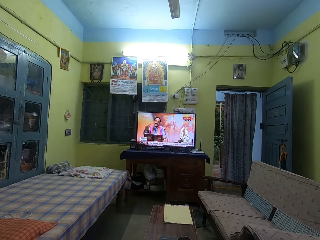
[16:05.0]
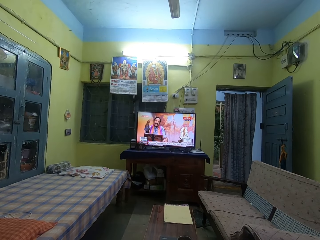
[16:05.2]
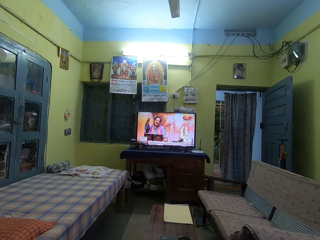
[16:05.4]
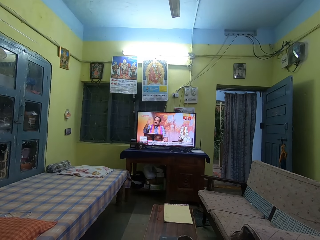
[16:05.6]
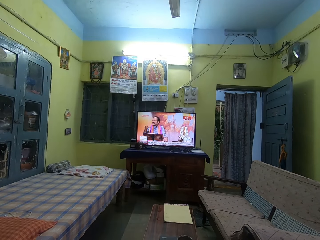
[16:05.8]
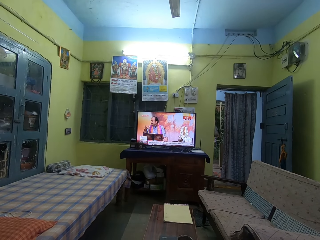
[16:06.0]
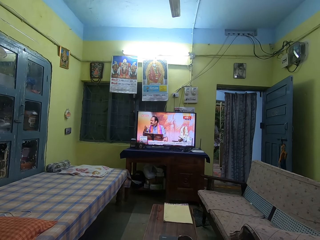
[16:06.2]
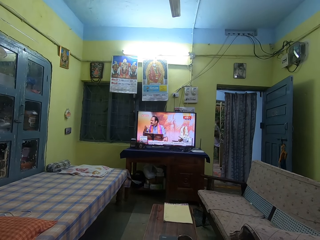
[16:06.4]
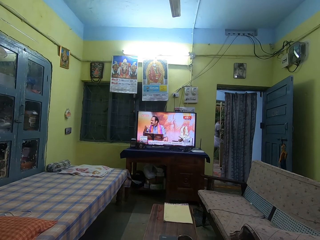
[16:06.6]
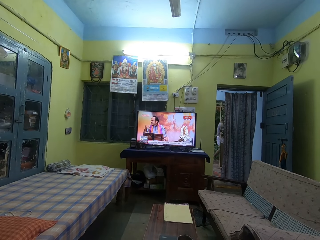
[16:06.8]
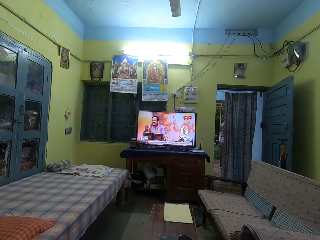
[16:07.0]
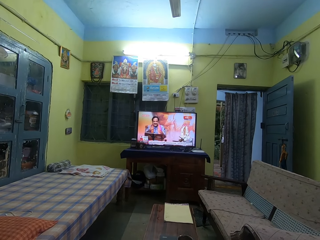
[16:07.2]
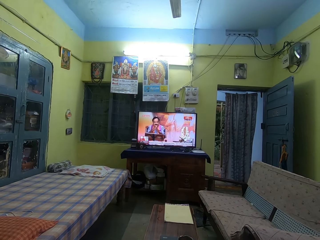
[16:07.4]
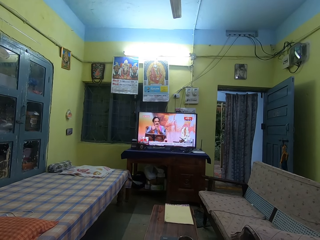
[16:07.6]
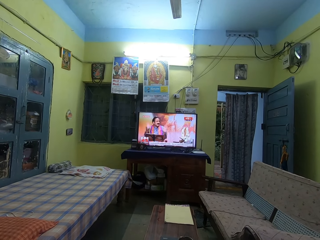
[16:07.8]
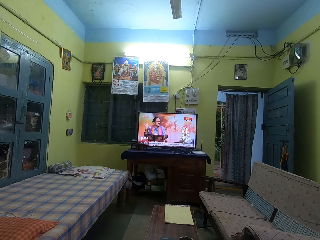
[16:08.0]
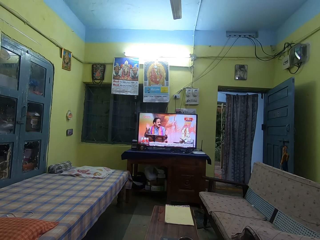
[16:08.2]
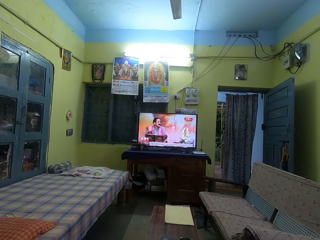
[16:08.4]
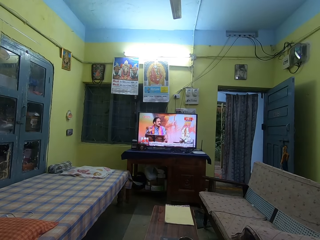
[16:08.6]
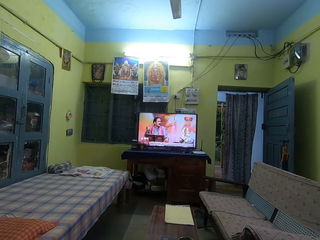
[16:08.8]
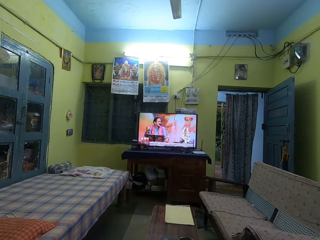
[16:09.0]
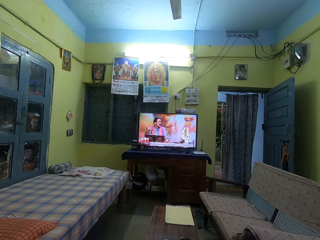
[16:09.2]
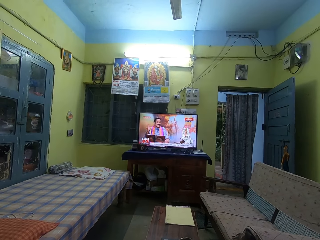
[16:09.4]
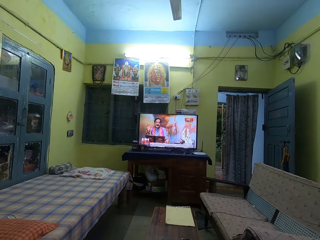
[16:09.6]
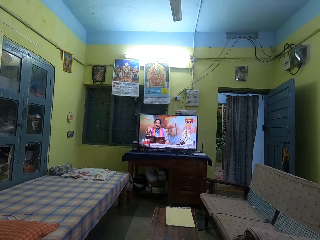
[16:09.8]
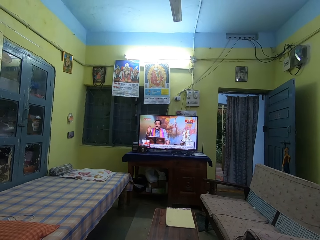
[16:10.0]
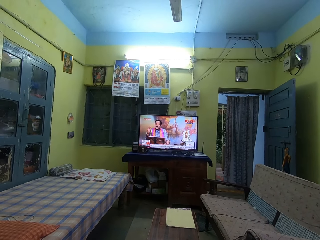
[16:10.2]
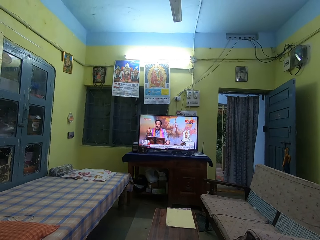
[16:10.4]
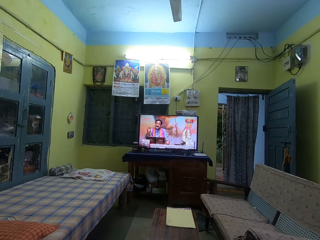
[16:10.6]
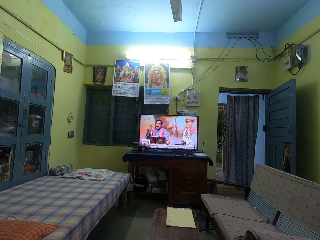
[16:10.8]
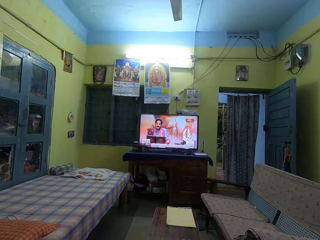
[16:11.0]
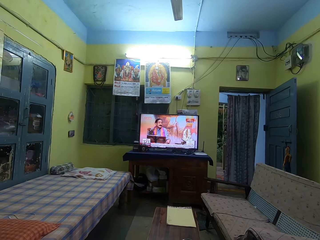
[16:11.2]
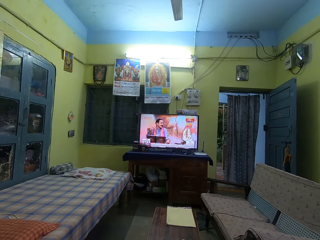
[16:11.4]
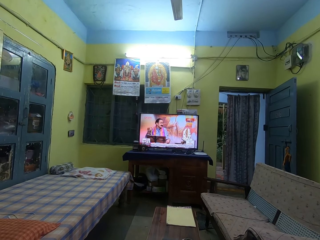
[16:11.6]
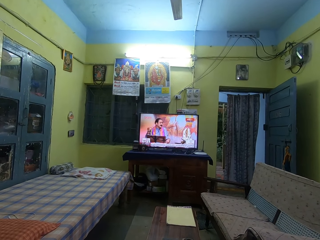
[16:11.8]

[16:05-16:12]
The camera wearer watches television in the room.

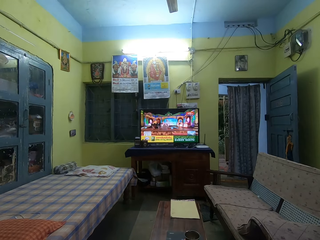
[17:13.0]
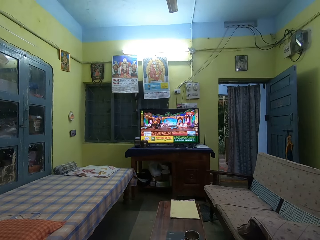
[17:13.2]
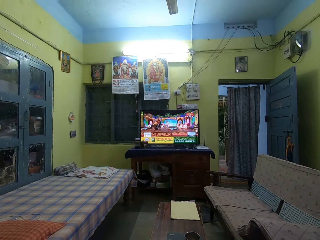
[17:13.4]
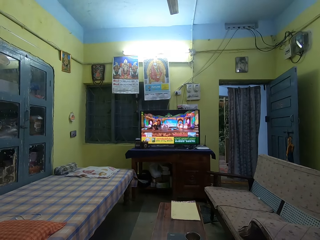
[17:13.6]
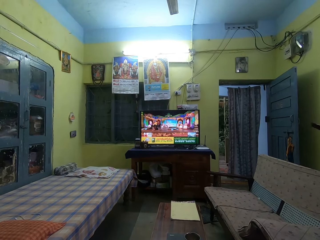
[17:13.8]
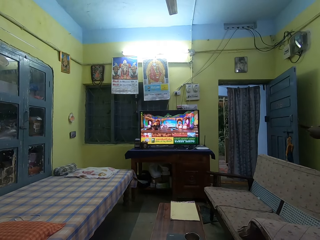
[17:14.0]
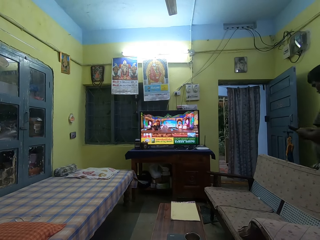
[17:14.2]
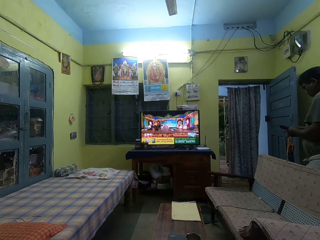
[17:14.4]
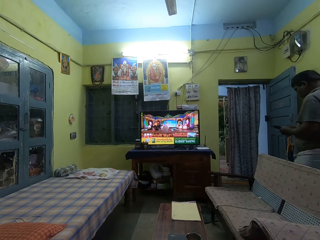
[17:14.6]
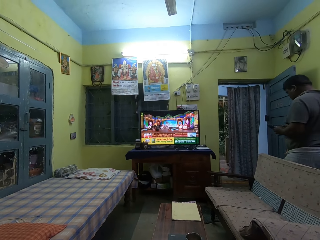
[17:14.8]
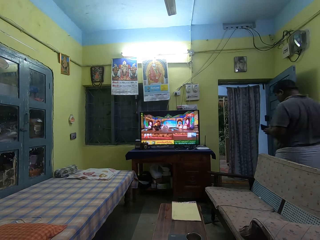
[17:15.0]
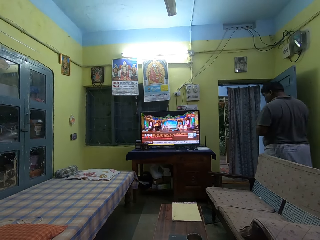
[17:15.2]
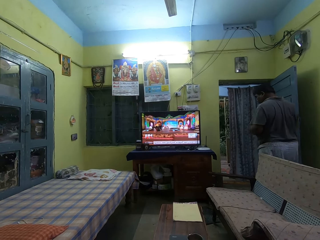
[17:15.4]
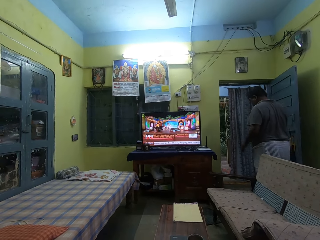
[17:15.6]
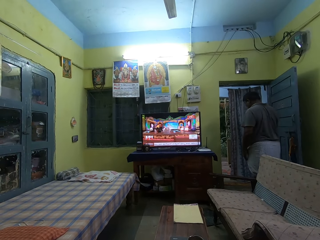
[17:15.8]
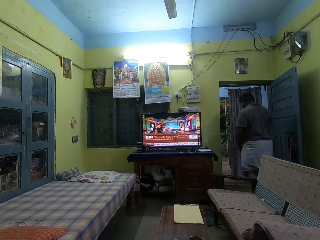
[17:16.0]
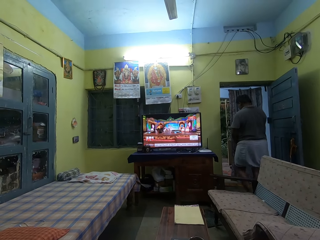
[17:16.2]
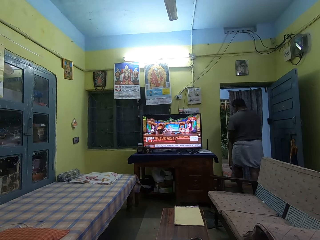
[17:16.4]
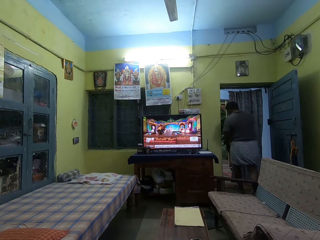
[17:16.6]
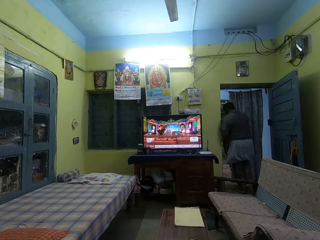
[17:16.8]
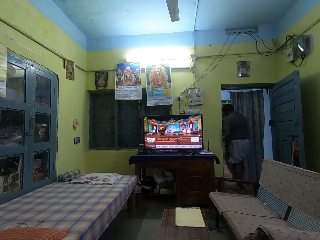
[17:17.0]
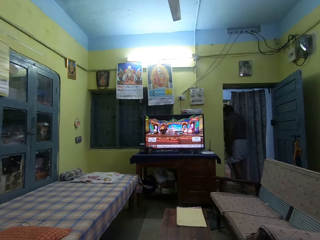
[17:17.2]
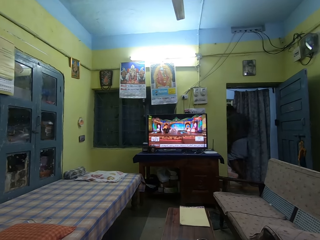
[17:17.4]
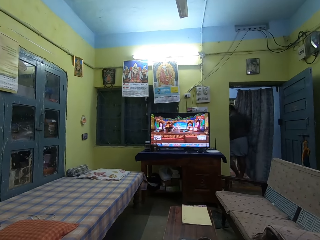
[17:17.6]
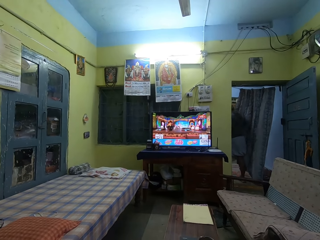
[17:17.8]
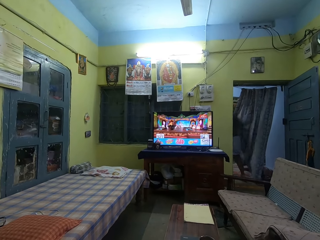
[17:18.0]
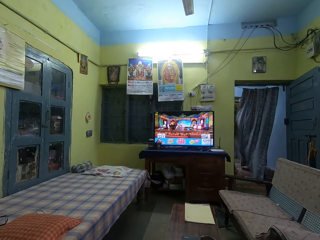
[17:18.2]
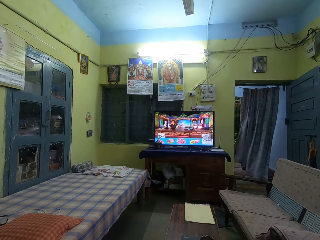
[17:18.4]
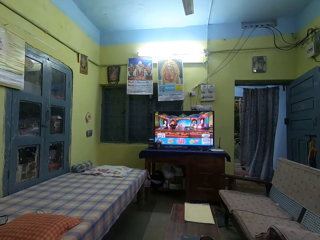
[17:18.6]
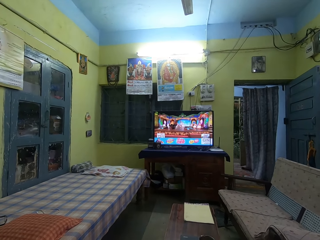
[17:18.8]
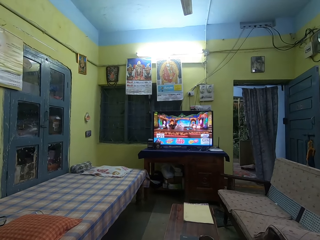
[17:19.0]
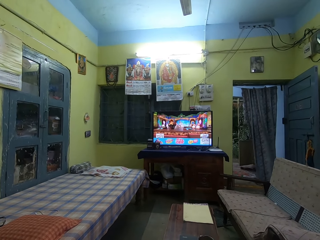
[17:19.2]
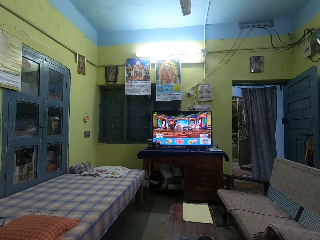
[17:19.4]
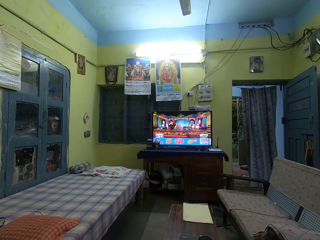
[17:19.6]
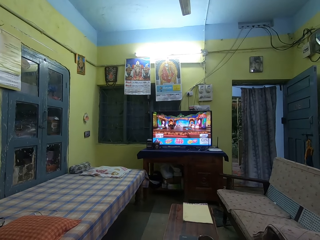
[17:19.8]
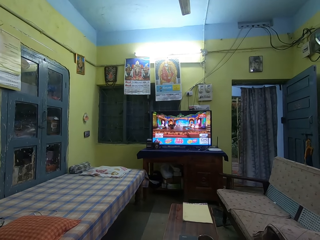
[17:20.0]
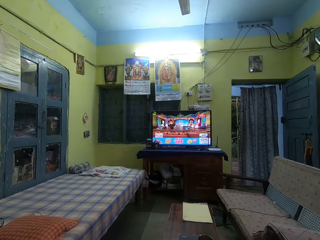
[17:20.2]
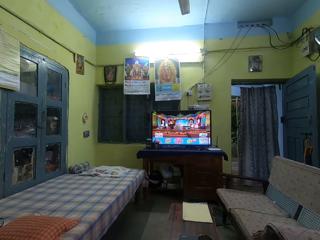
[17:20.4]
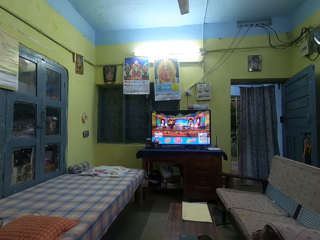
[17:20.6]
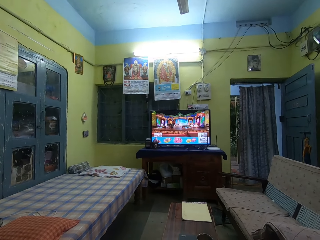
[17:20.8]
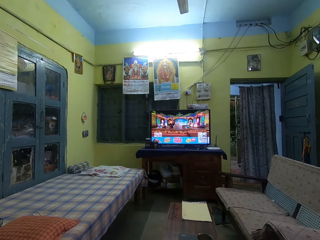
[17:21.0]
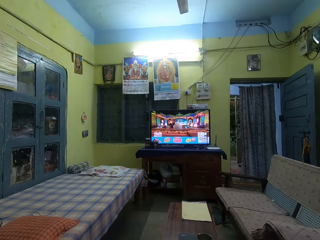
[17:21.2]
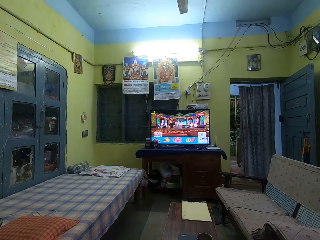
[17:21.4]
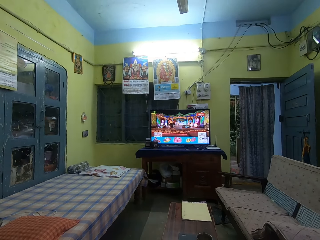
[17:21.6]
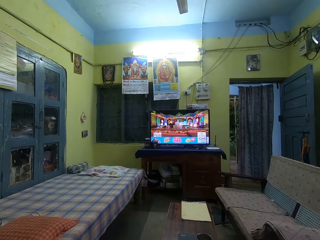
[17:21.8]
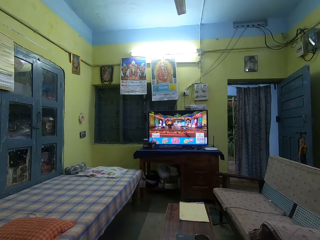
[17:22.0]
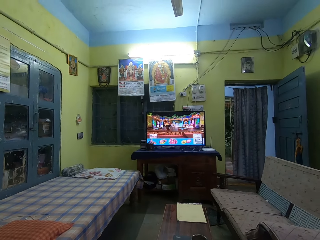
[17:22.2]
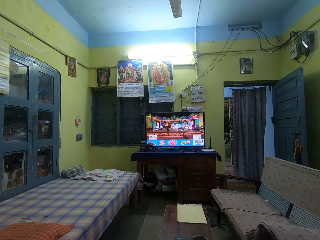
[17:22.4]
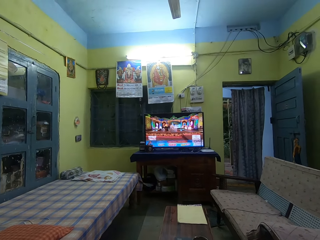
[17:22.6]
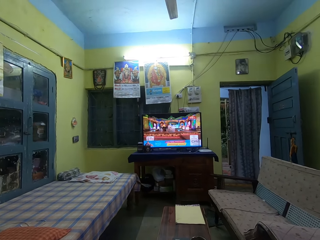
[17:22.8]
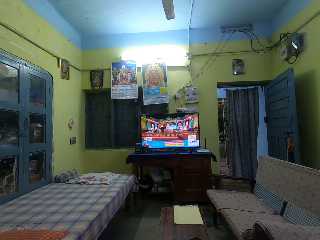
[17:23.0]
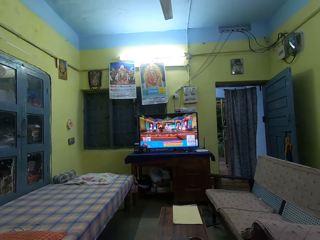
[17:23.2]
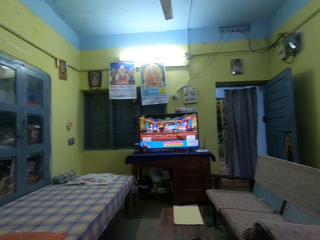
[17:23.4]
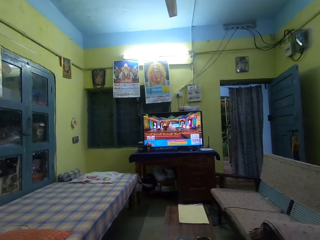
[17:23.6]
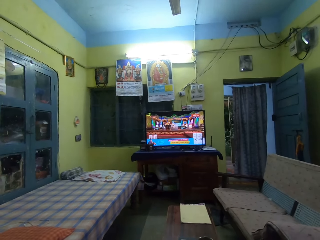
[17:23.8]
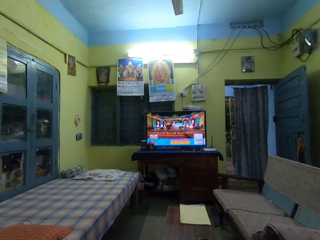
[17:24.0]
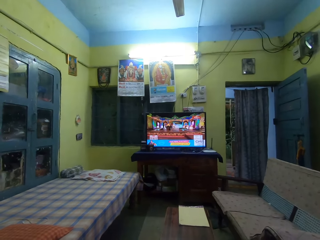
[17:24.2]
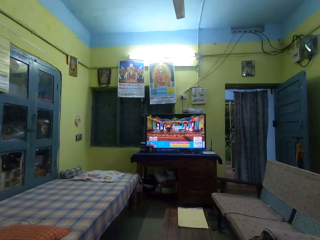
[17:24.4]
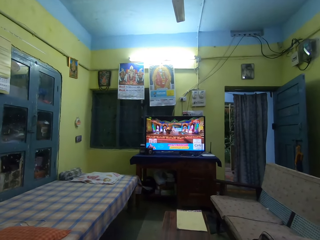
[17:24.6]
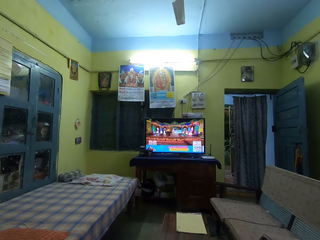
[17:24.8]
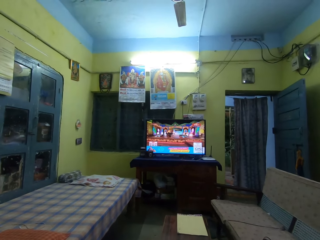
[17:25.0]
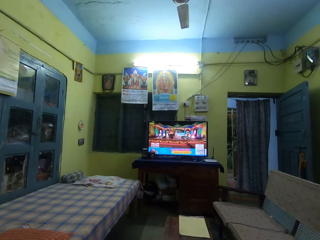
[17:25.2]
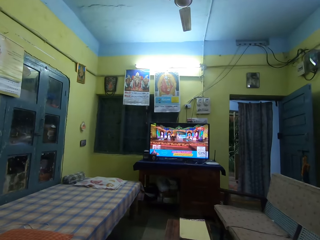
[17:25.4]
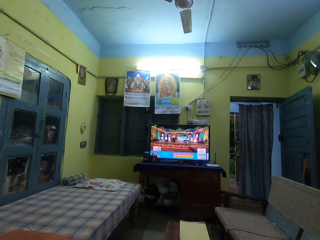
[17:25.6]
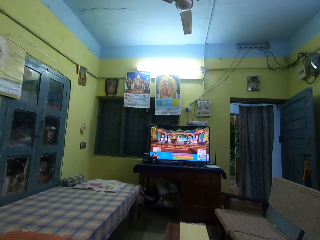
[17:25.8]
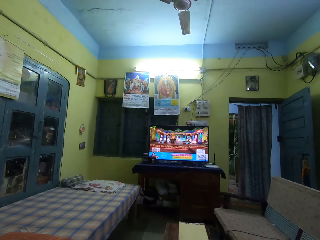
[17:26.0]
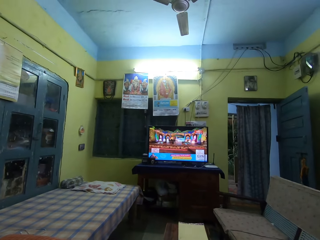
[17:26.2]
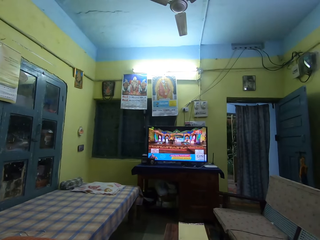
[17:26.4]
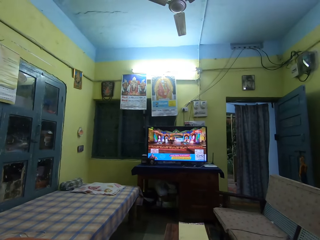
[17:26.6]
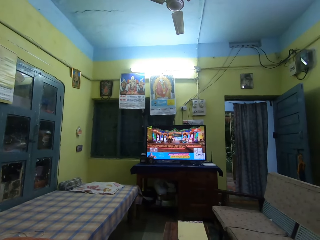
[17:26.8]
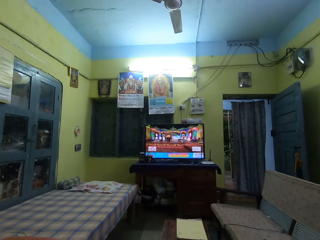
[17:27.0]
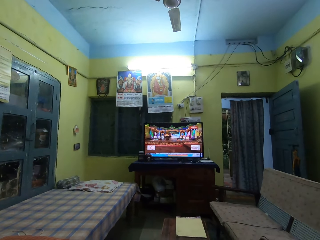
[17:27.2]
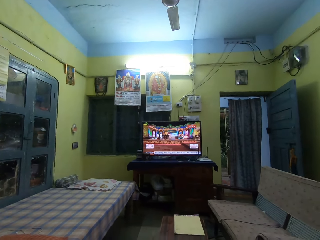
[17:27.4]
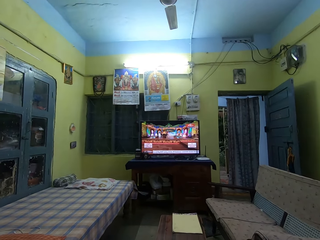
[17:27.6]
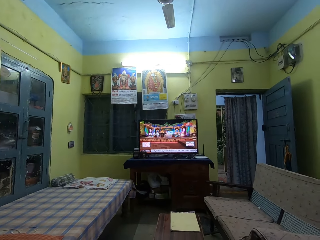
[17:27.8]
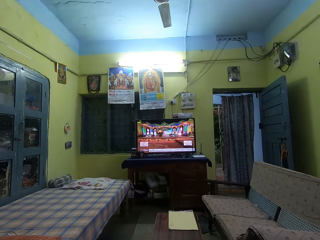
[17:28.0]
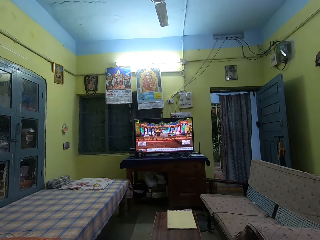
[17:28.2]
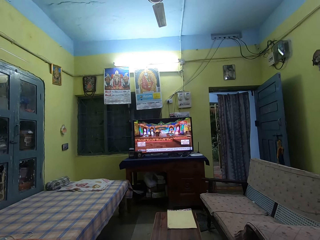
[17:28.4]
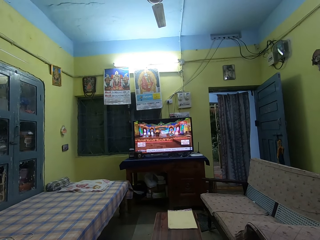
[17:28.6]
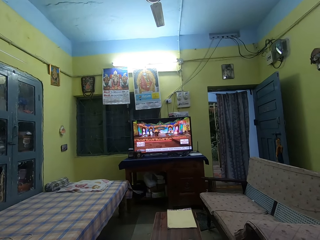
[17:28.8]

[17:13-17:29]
The camera wearer watches television in the room. A man holds a phone with both hands. The man walks around in the room. The man holds a cloth with the left hand. The man walks outside the room. The camera wearer looks around the room.
